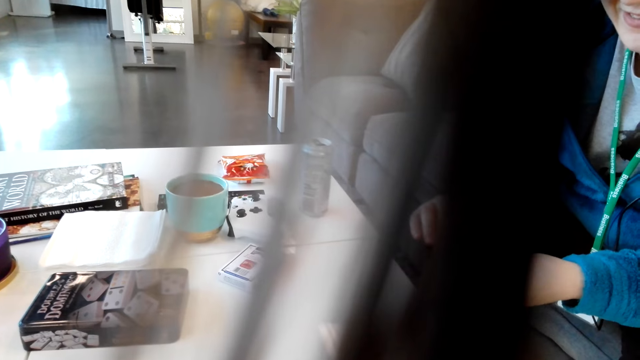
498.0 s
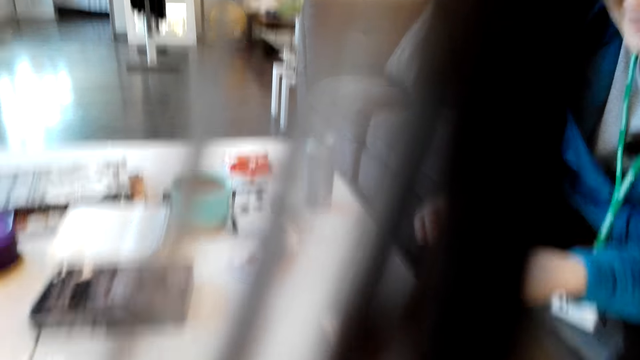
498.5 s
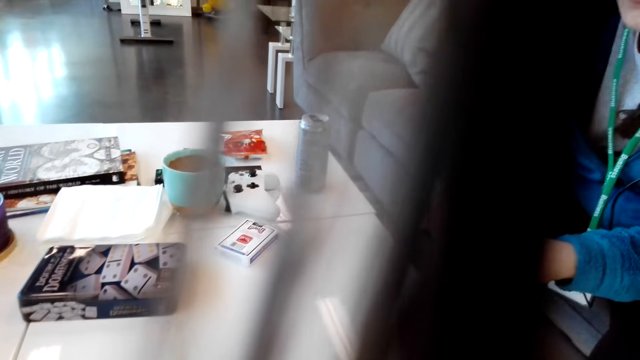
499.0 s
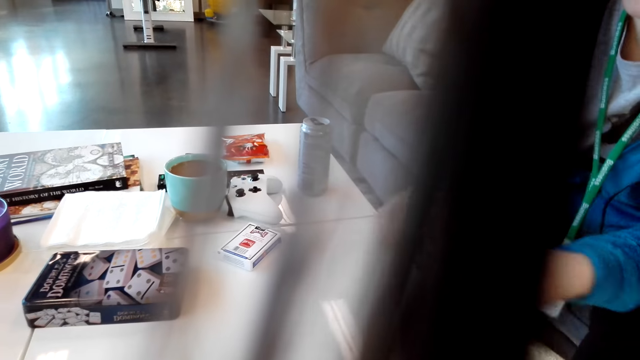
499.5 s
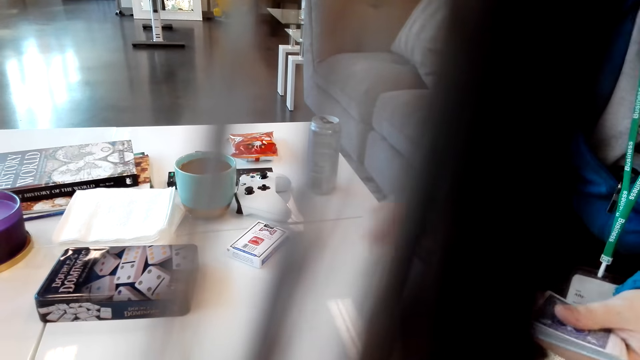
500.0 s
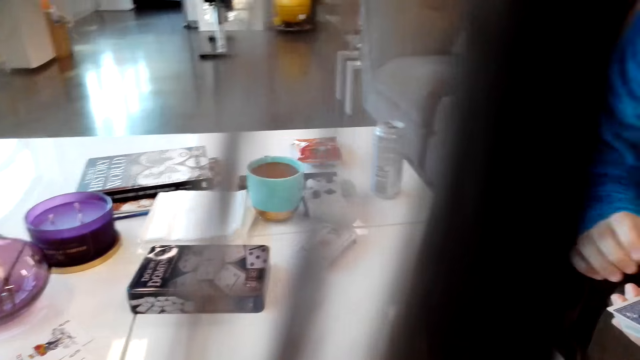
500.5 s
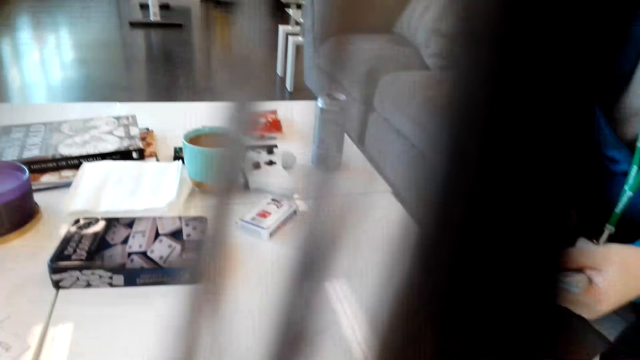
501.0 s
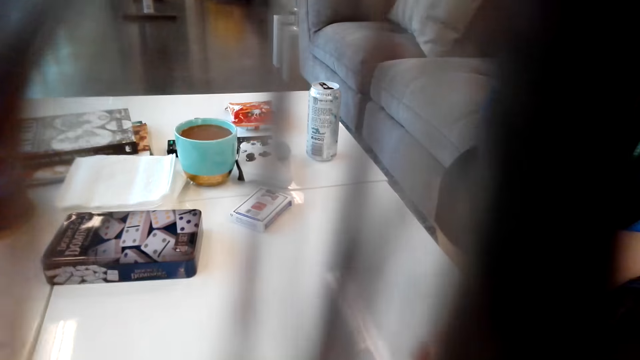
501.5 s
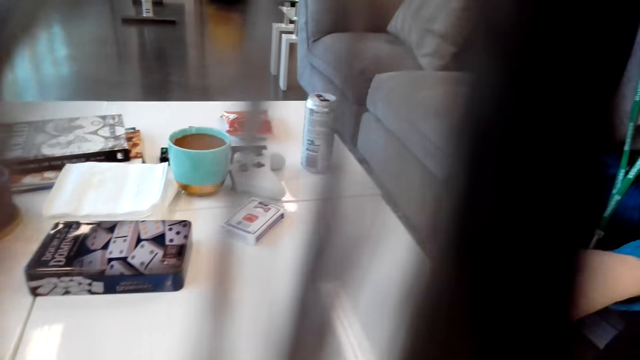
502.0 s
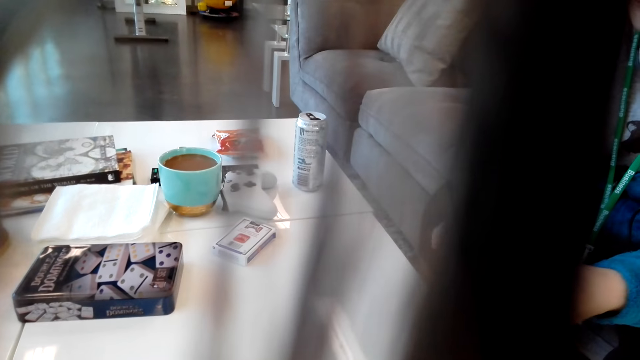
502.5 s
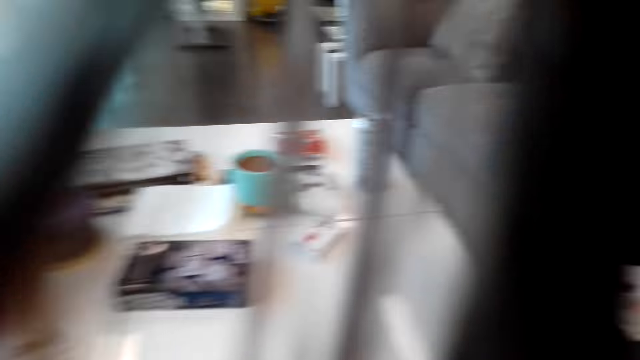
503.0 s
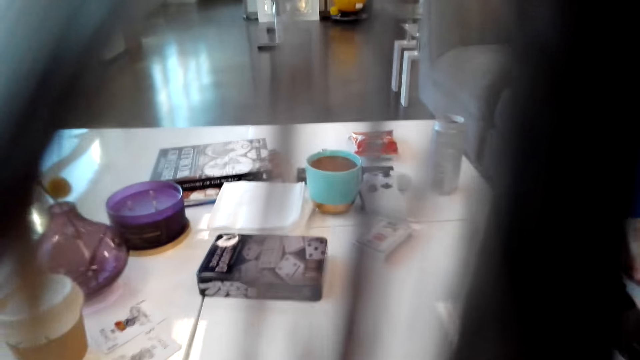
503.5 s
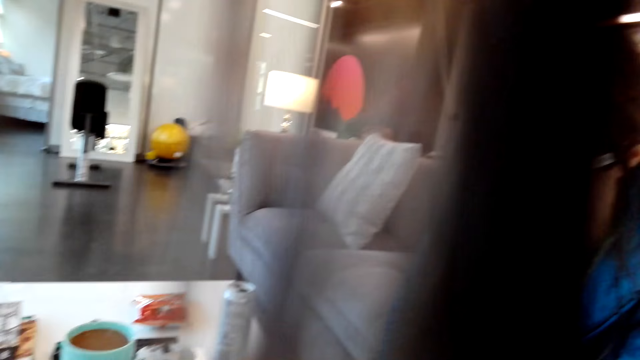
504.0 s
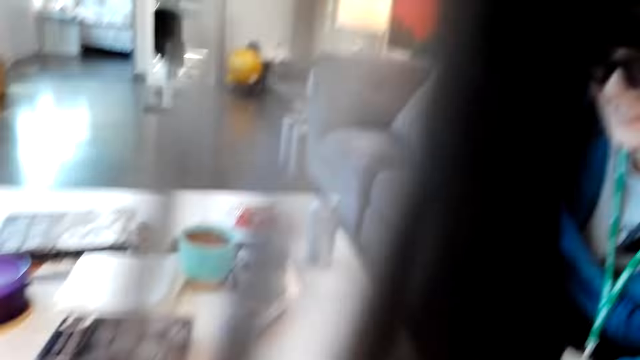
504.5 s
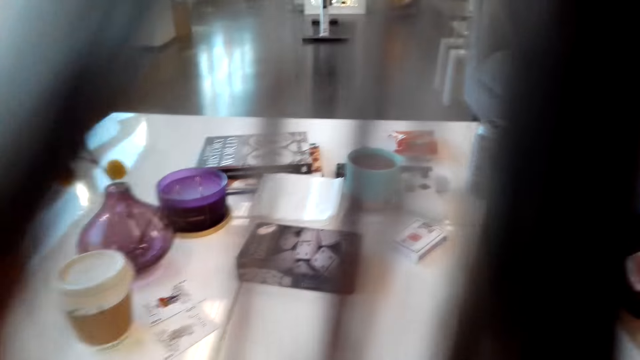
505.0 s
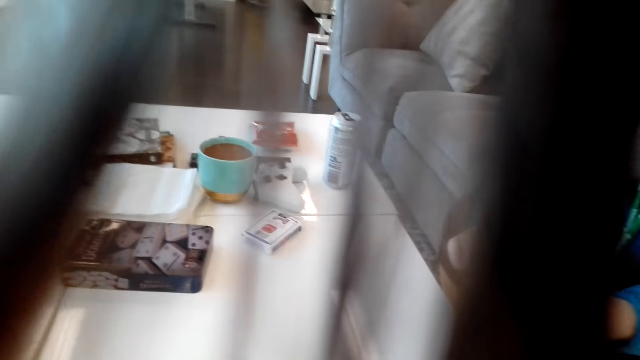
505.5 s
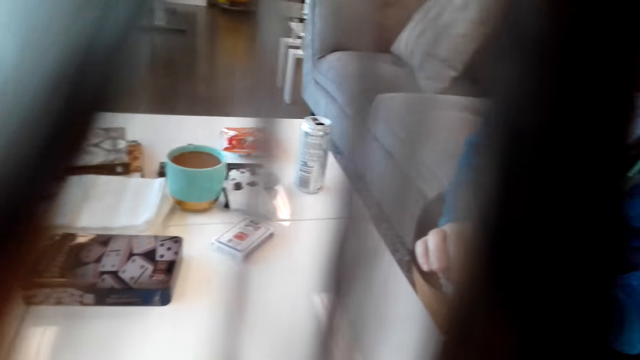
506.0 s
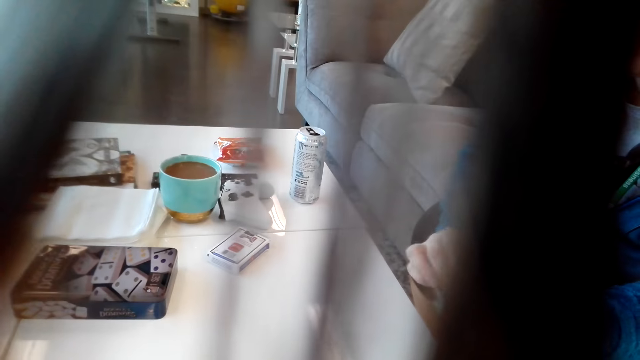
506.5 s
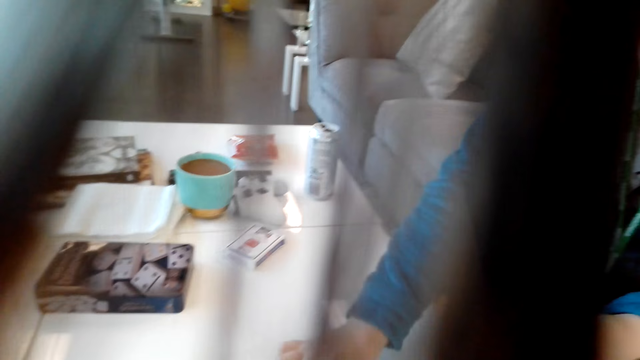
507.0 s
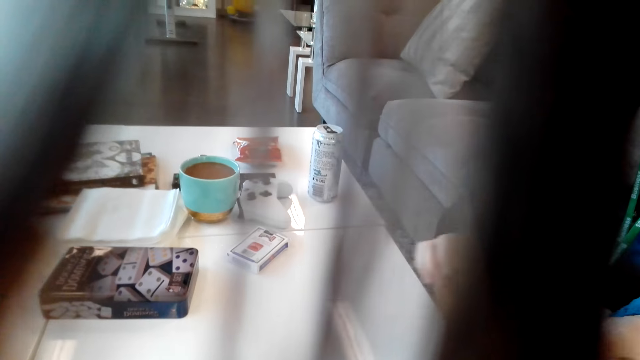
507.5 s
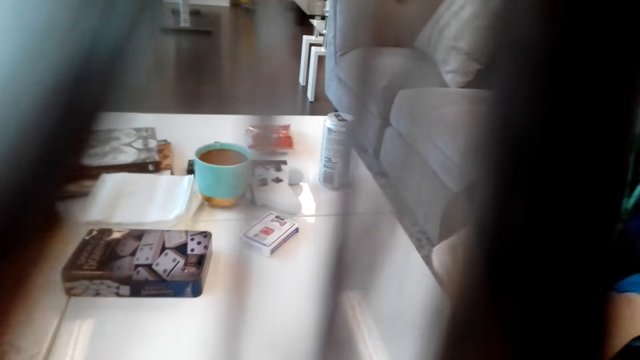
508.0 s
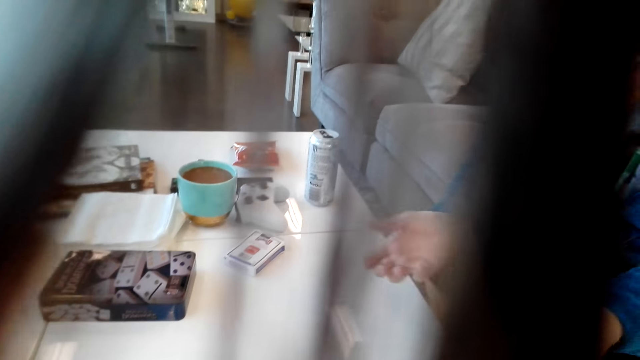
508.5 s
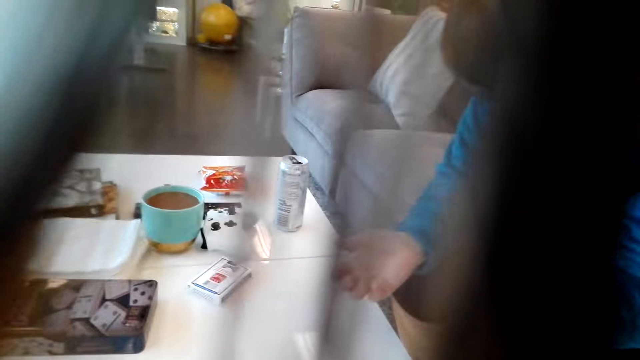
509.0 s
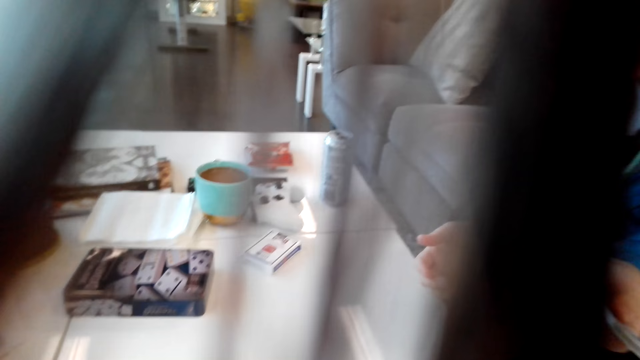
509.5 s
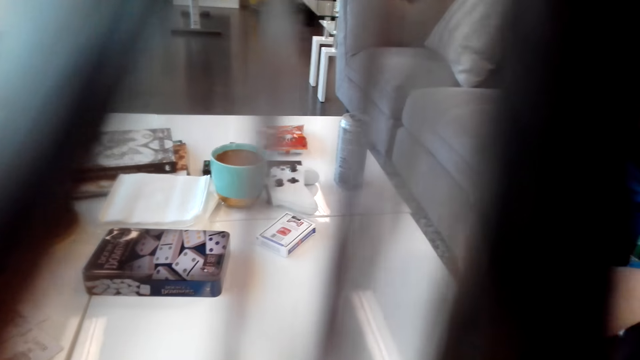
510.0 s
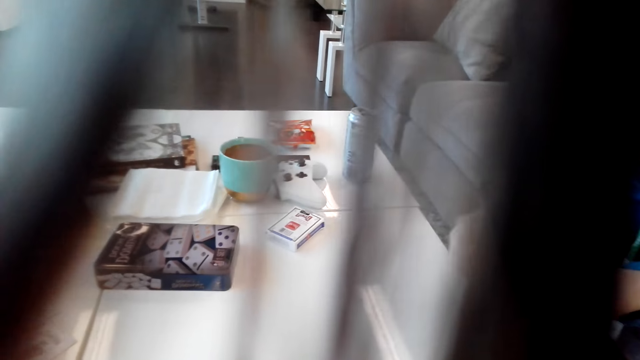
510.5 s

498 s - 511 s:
The camera wearer converses with a man. They play the cards. The man converses with the camera wearer. The camera wearer looks around. The man puts the cards on the table. The man converses with the camera wearer.

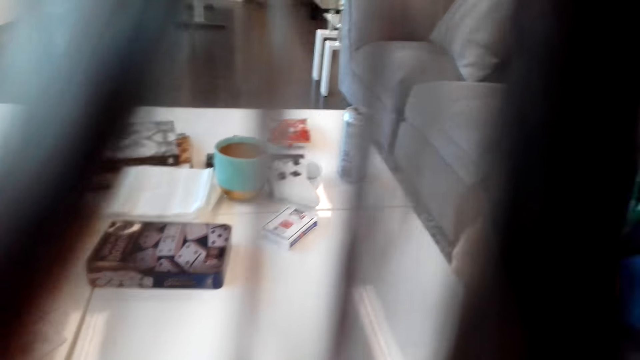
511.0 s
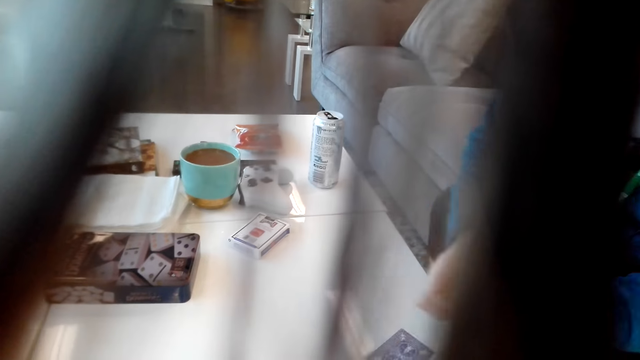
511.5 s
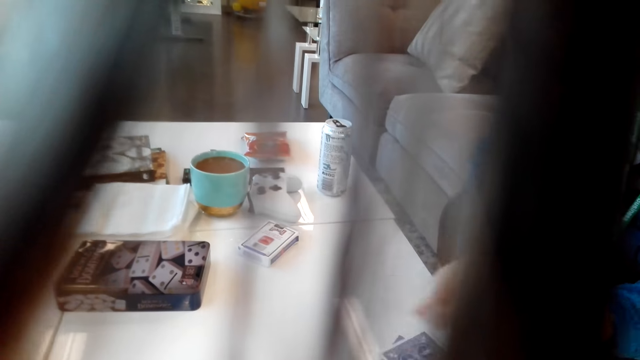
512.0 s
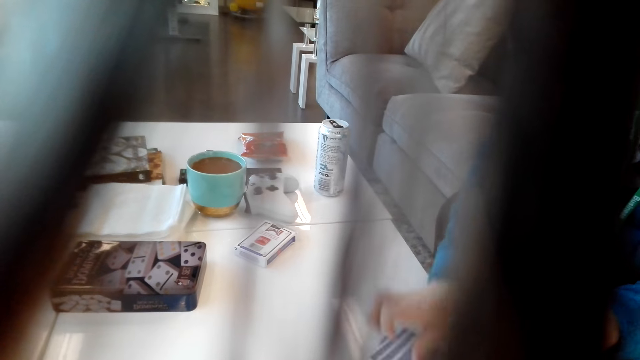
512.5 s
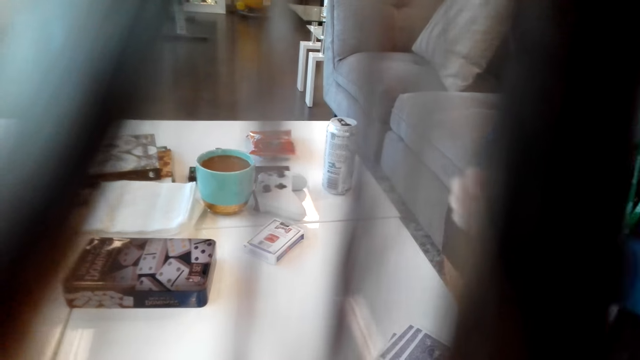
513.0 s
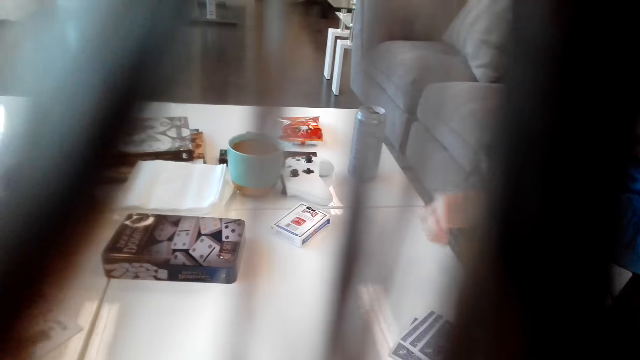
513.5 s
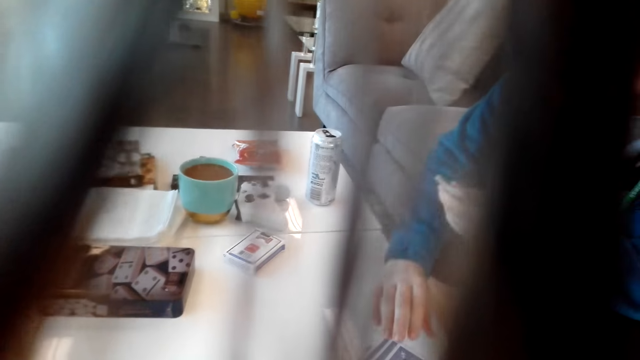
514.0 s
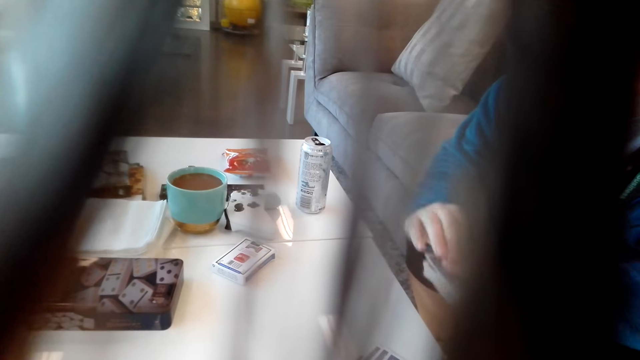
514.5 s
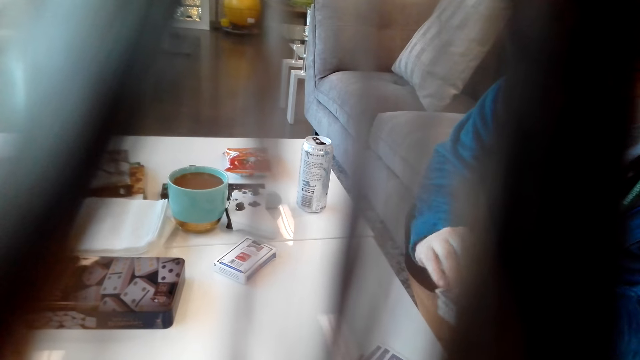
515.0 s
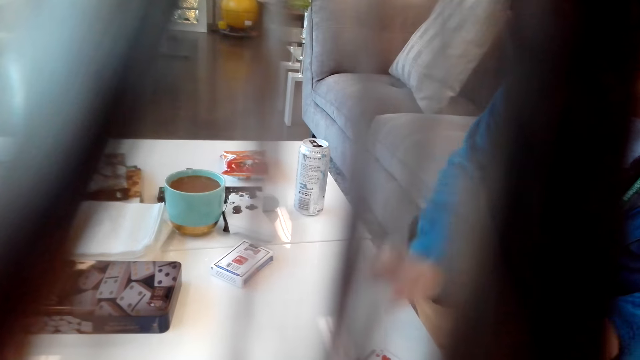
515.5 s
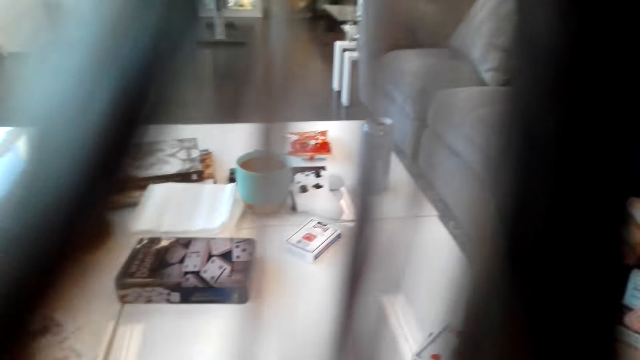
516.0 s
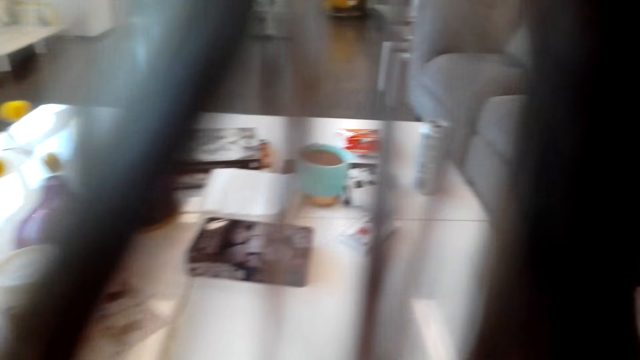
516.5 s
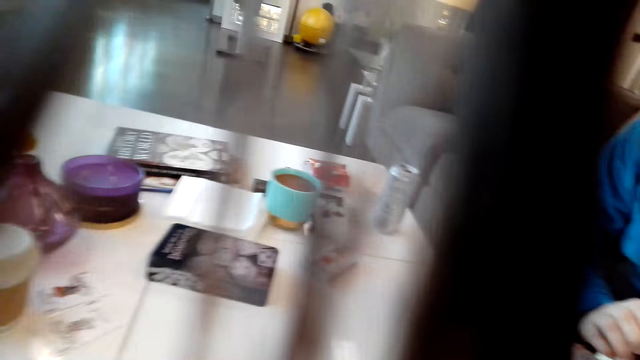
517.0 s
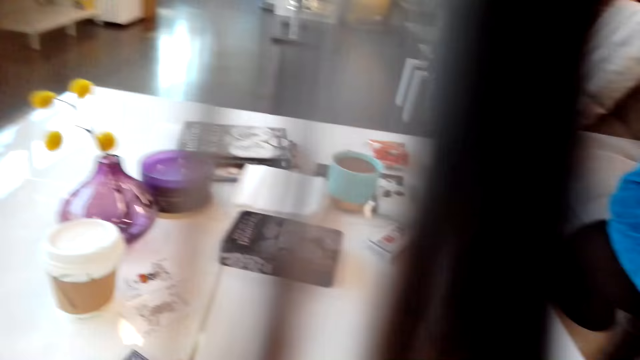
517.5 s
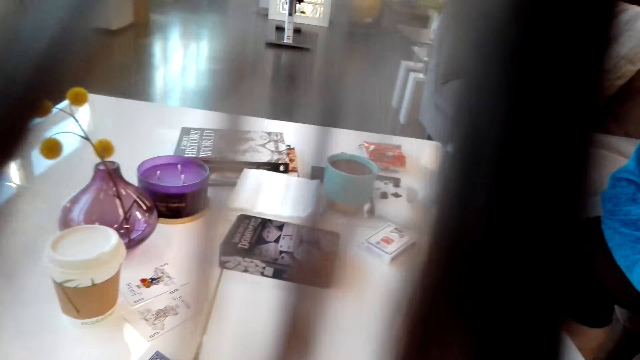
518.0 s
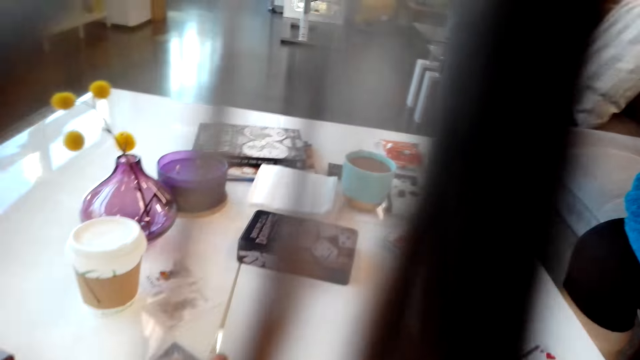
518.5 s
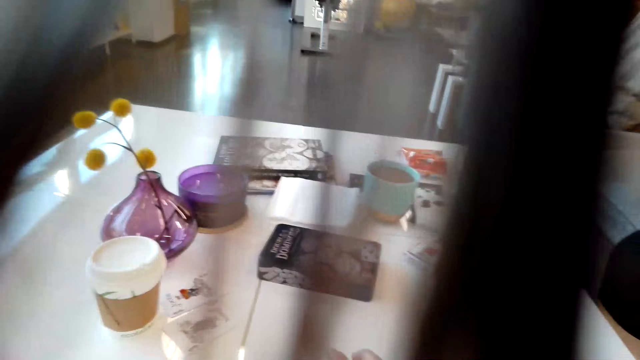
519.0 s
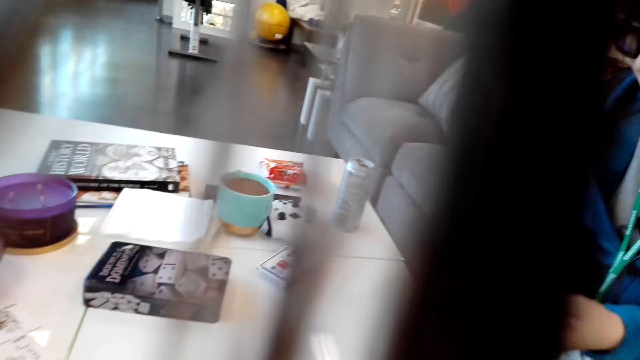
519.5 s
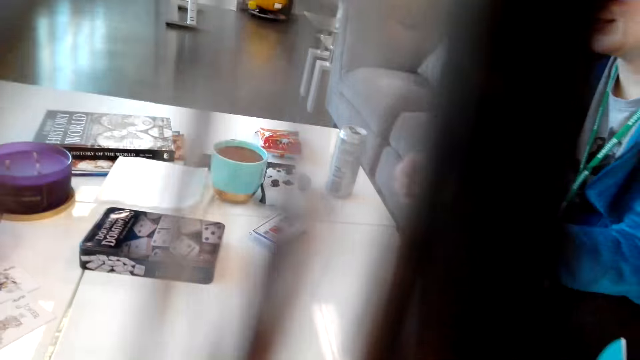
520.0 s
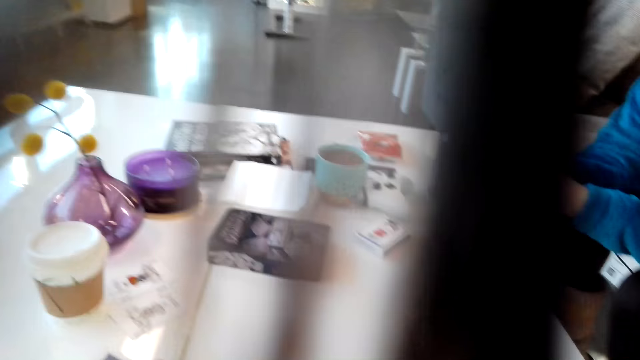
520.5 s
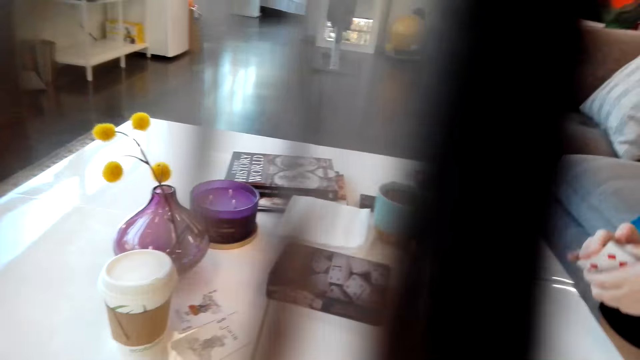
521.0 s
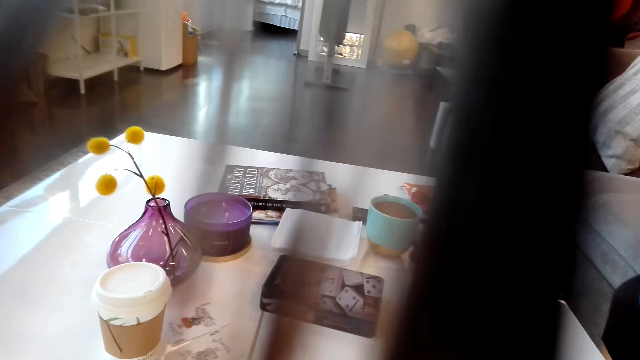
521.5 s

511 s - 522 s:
A man puts the cards on the table. The man converses with the camera wearer. The camera wearer plays the cards.
